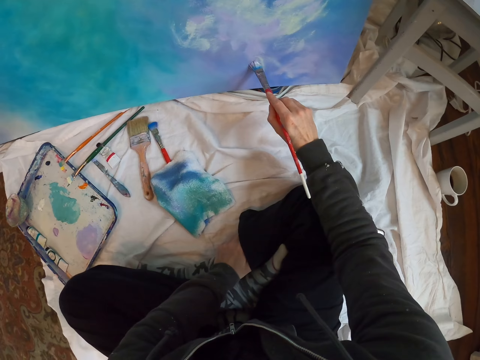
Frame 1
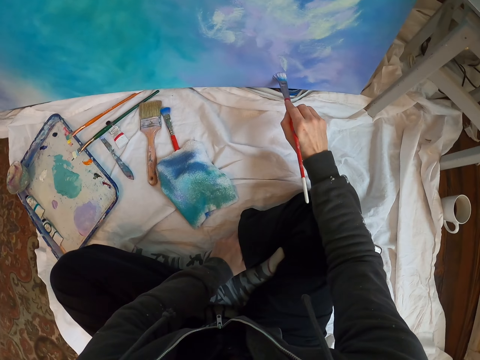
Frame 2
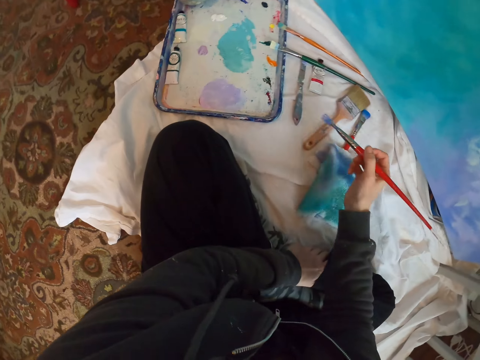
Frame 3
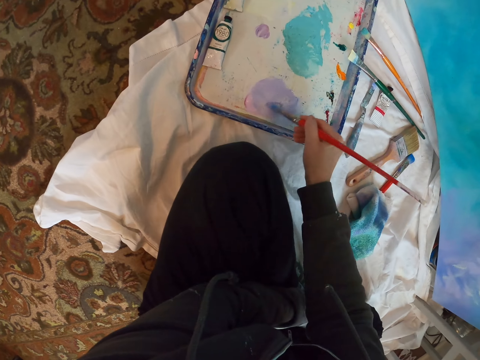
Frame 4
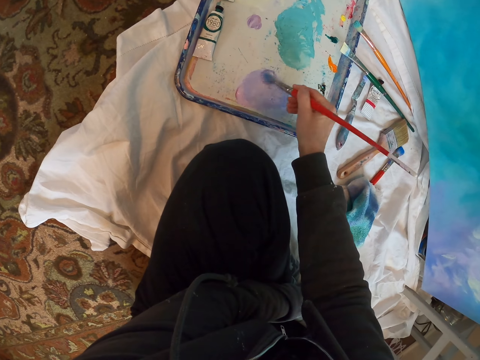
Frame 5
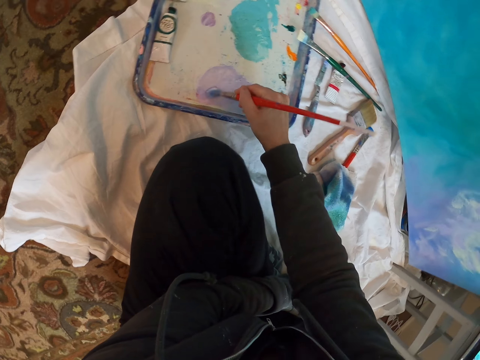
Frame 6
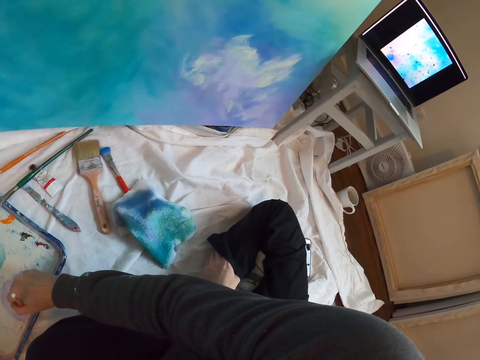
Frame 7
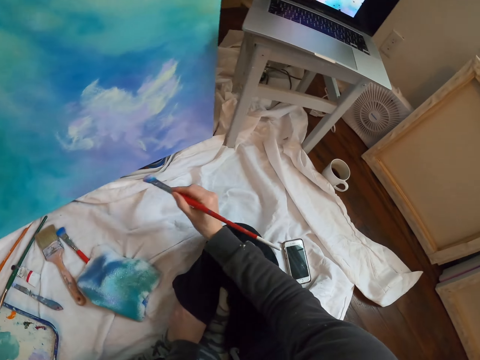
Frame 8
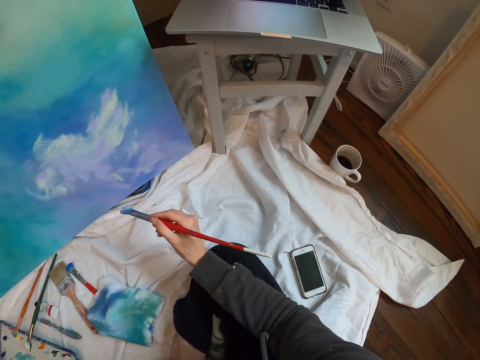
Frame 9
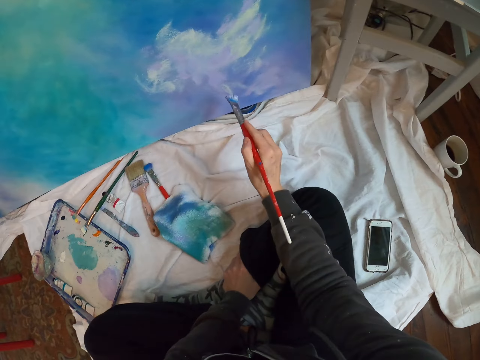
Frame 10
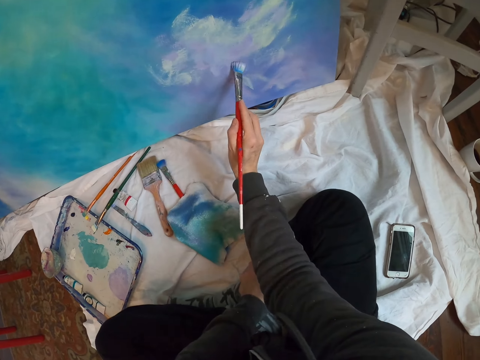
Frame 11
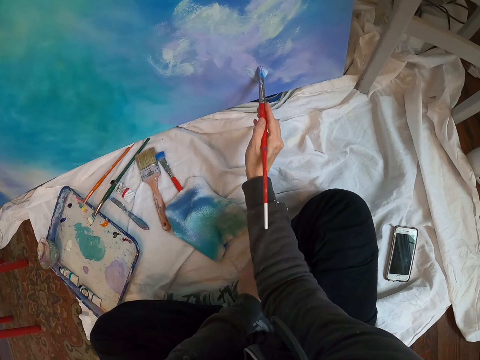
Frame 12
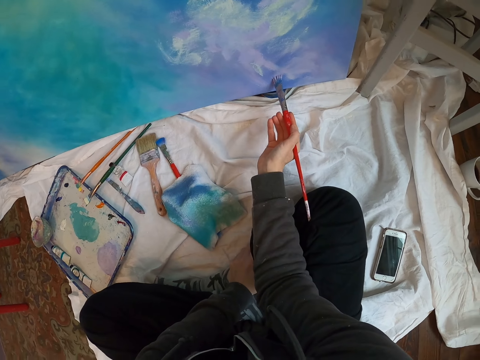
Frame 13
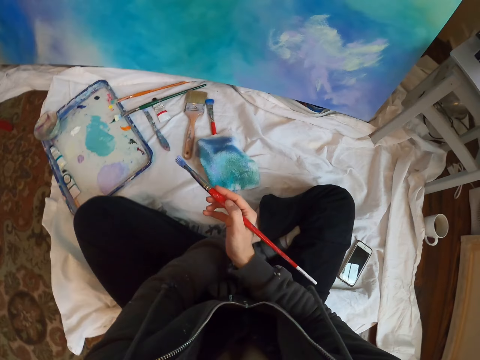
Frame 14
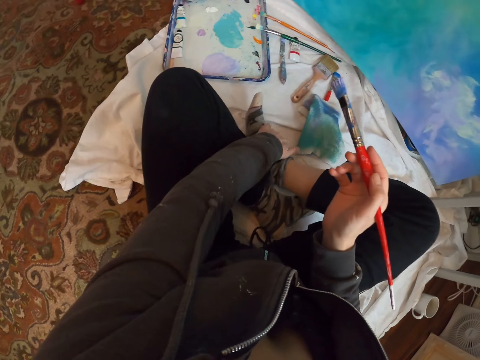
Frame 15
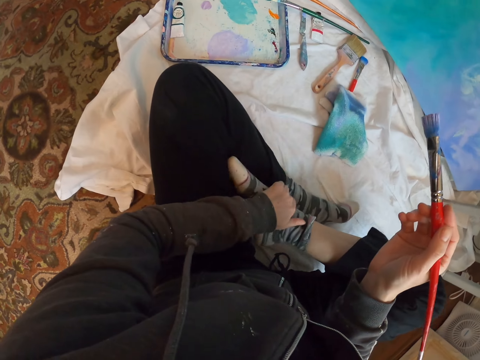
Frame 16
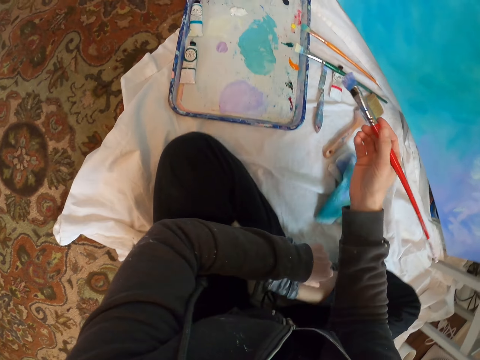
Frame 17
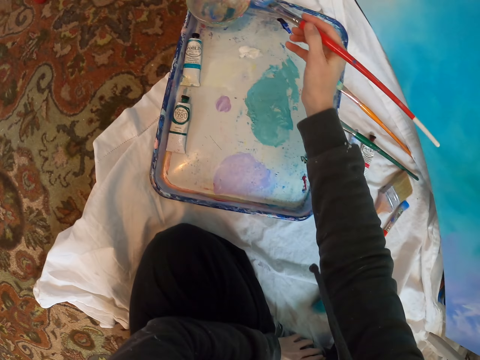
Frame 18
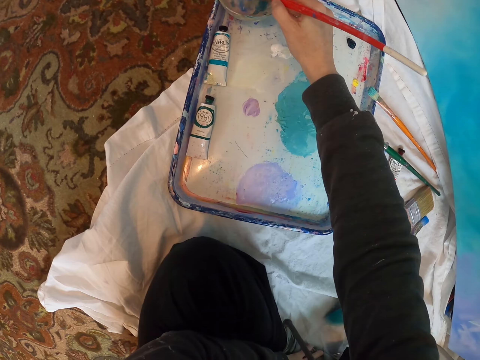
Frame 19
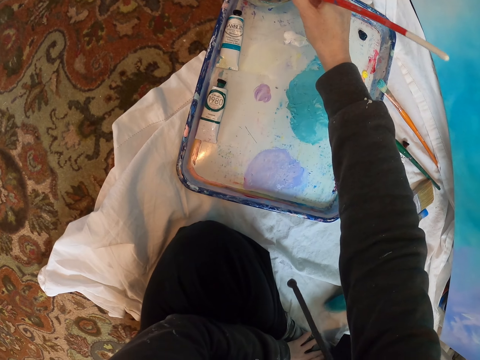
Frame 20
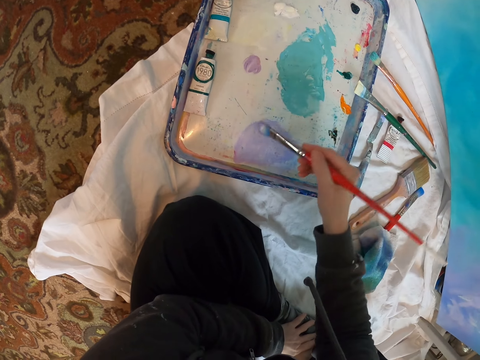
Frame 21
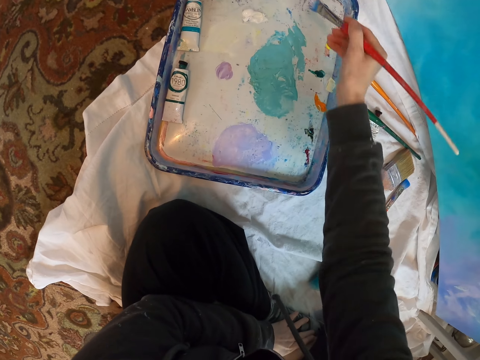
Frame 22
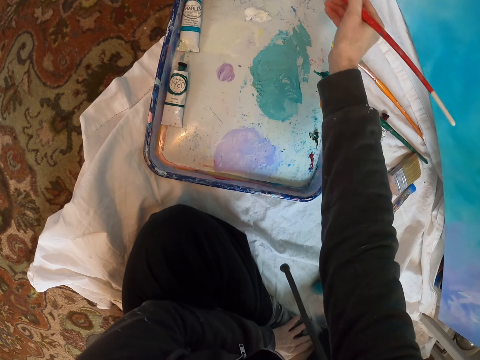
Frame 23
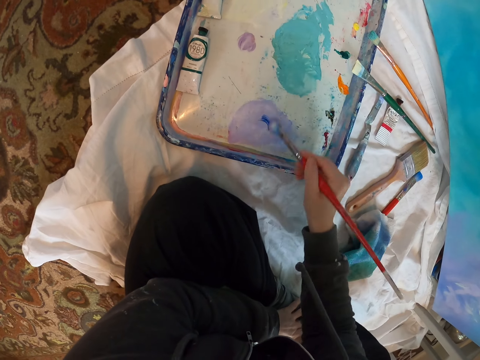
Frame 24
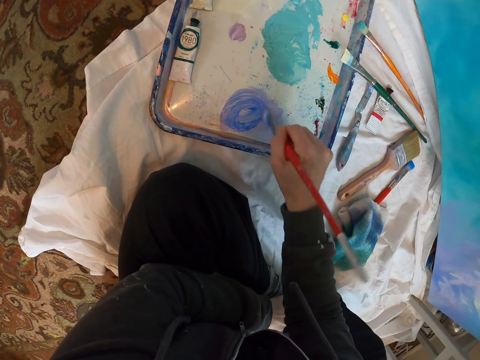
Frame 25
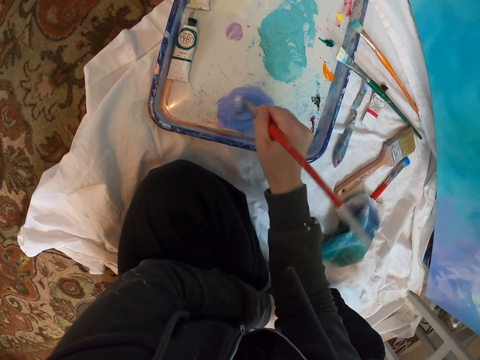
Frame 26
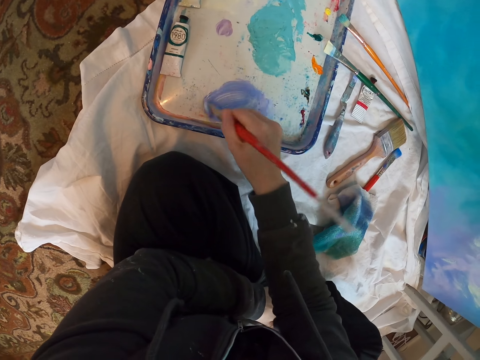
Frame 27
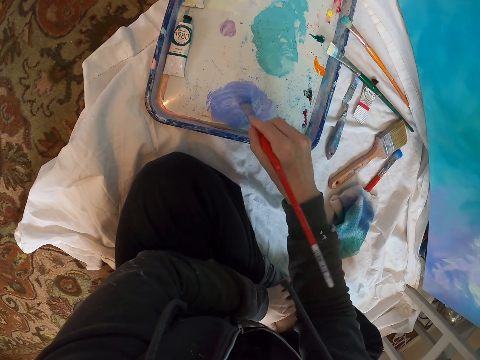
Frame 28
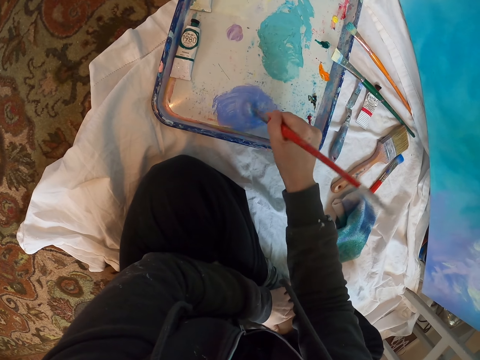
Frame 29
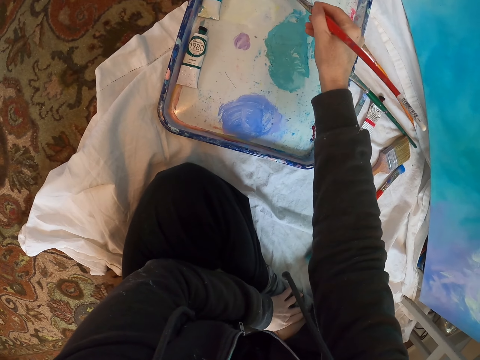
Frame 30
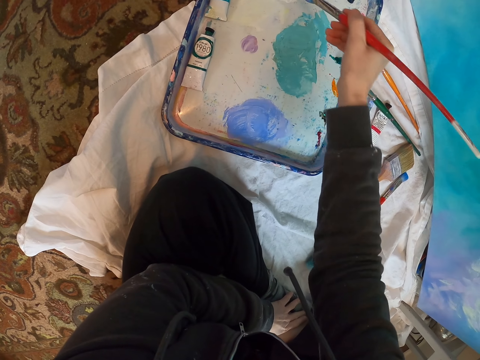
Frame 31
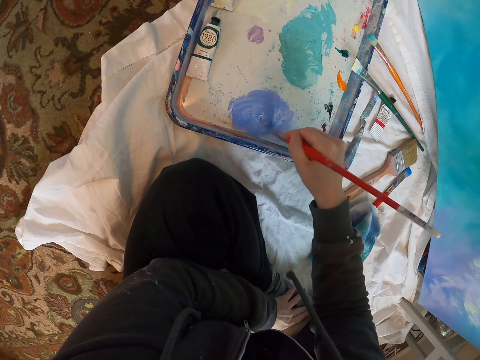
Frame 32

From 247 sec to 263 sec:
The camera wearer paints the paint board. They mix paint on the paint palette with a painting brush. They look at the laptop. They paint art with the painting brush. They move a leg. They dip the brush in a liquid. They mix paint on the paint palette.

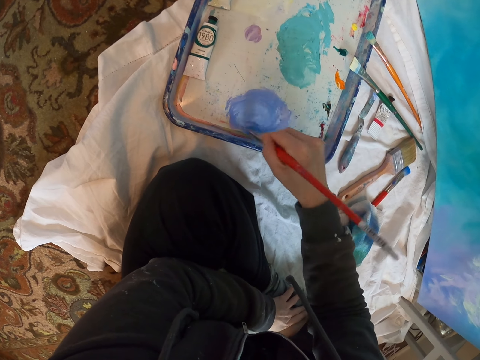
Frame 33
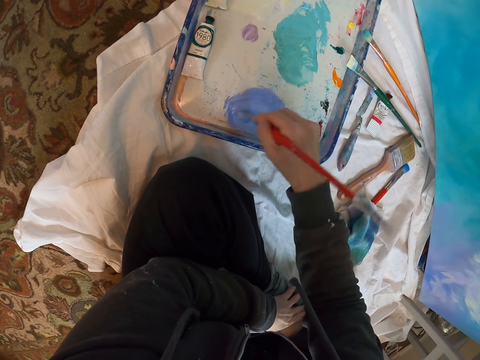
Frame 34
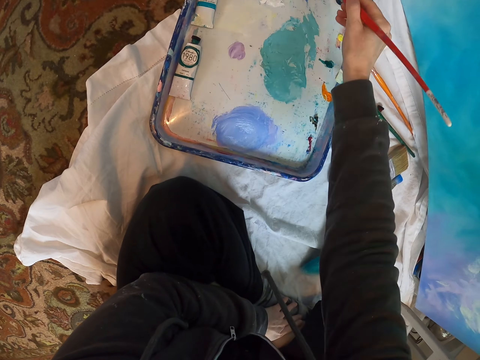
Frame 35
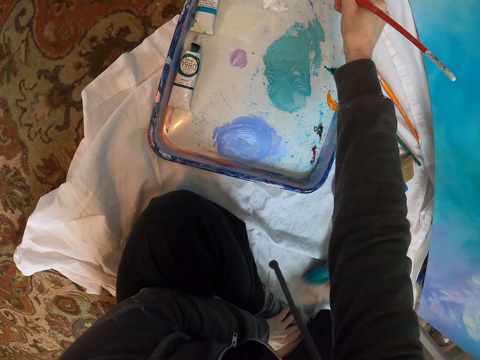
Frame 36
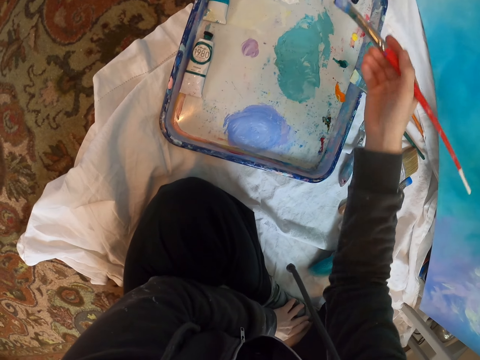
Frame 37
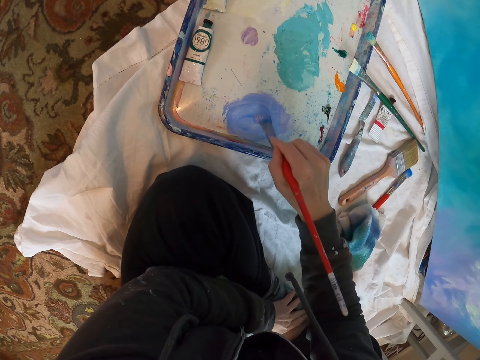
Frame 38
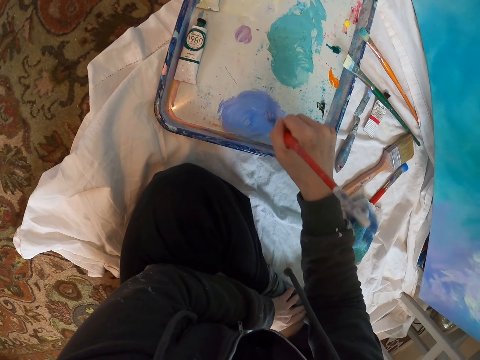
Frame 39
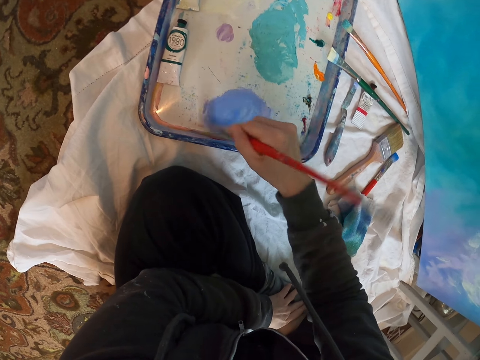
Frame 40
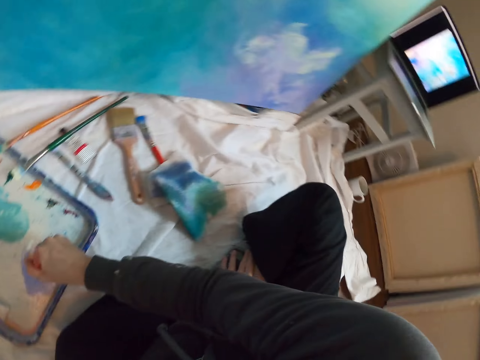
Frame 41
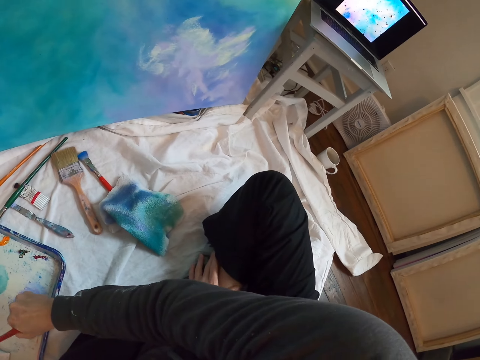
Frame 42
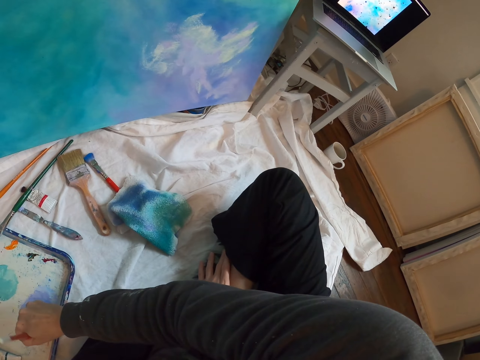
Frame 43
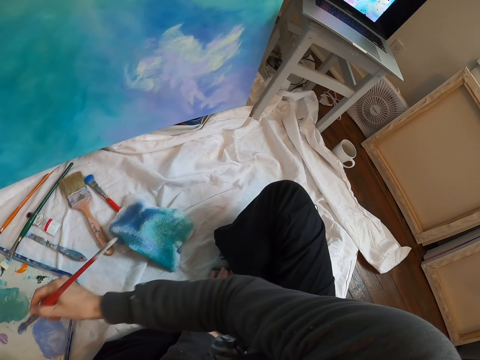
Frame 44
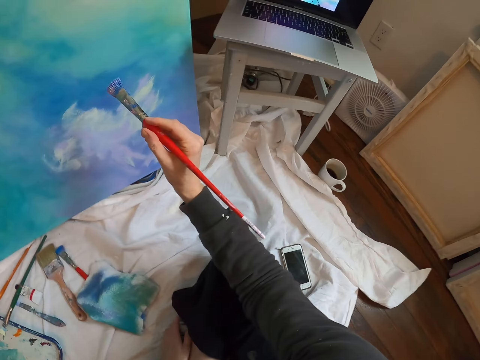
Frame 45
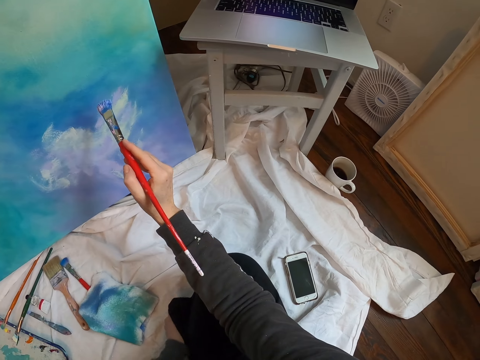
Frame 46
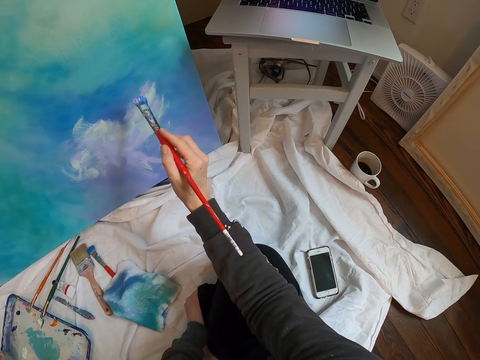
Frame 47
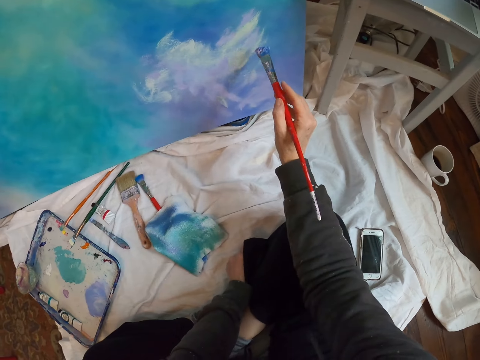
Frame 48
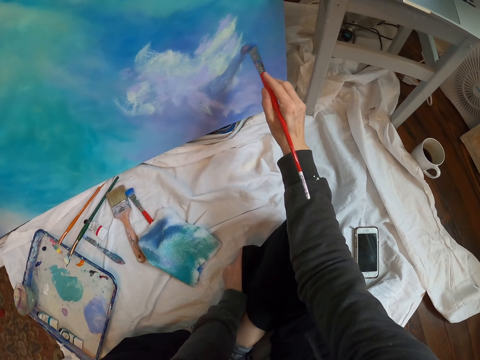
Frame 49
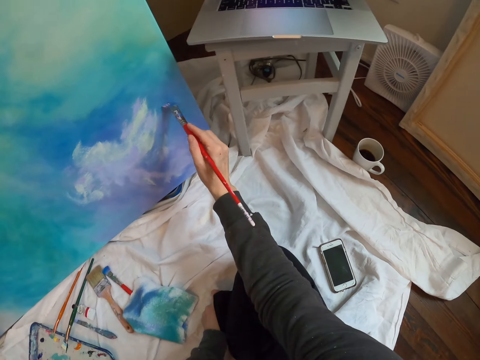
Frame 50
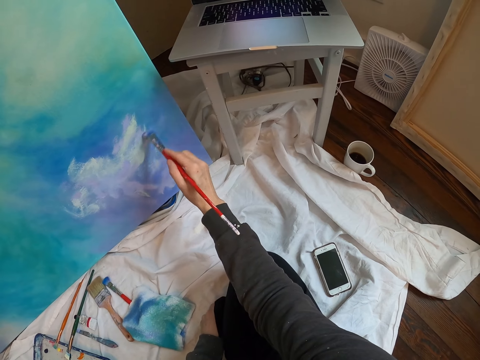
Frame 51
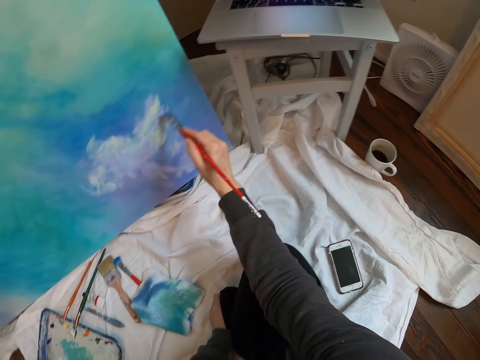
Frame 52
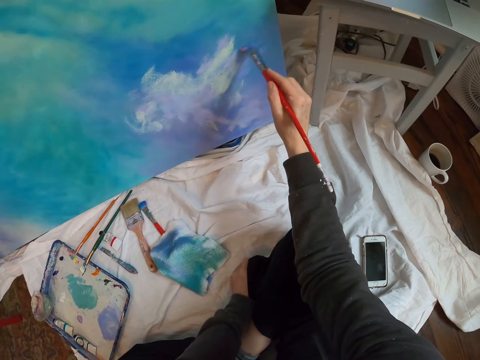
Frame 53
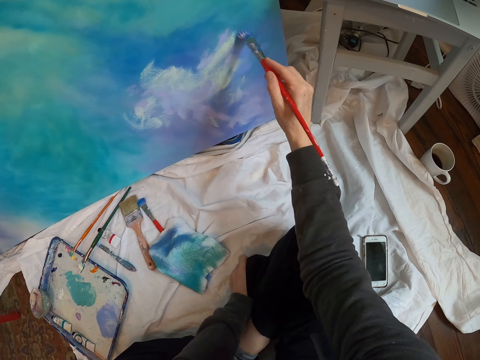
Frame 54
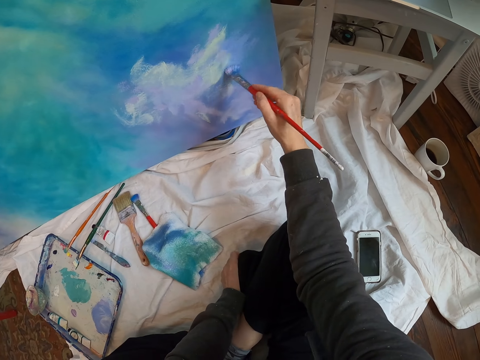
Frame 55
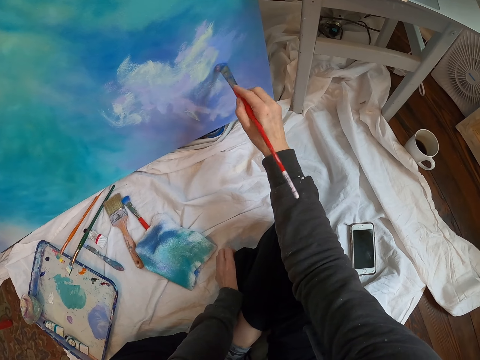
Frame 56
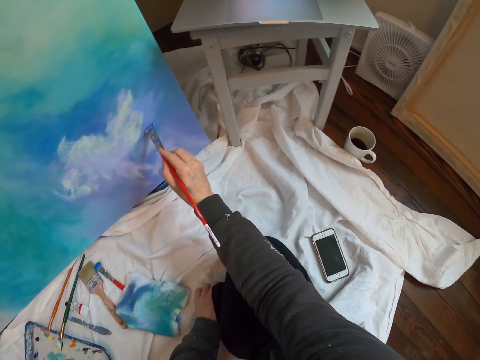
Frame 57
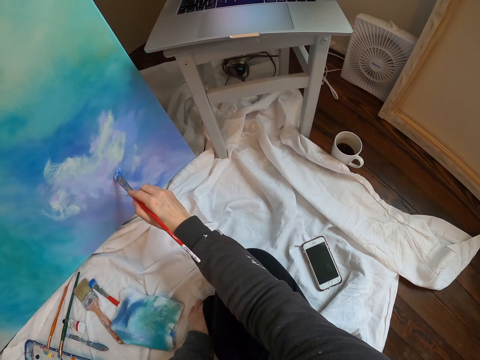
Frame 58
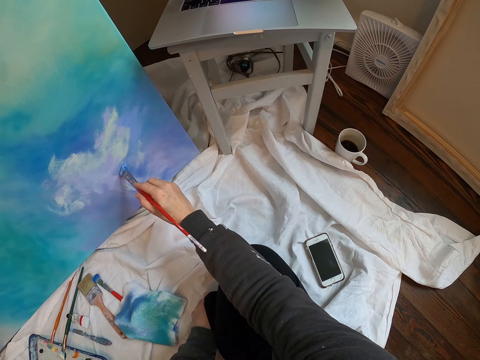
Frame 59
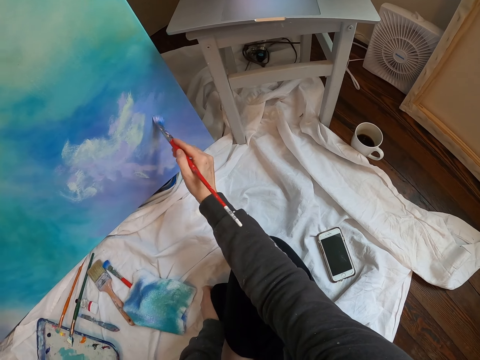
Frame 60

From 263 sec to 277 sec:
The camera wearer looks at the laptop. They paint the paint board.
